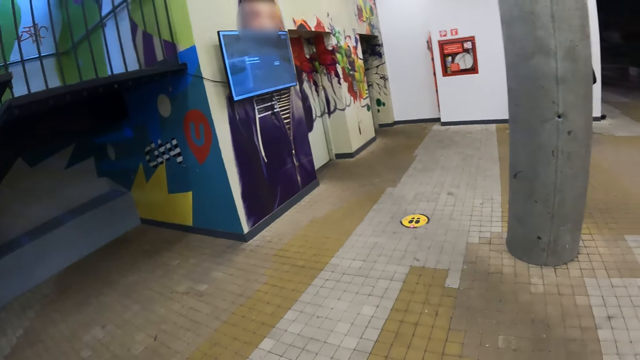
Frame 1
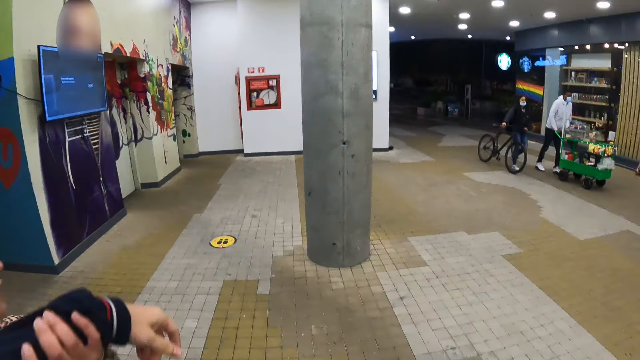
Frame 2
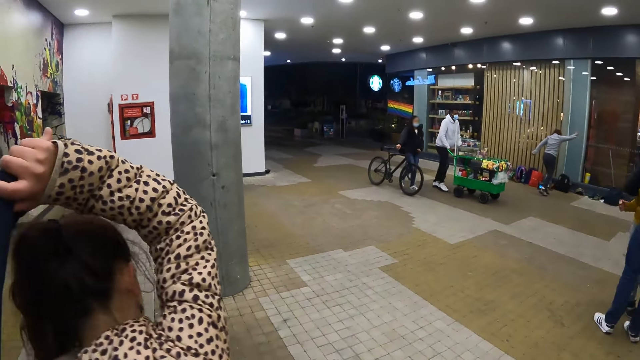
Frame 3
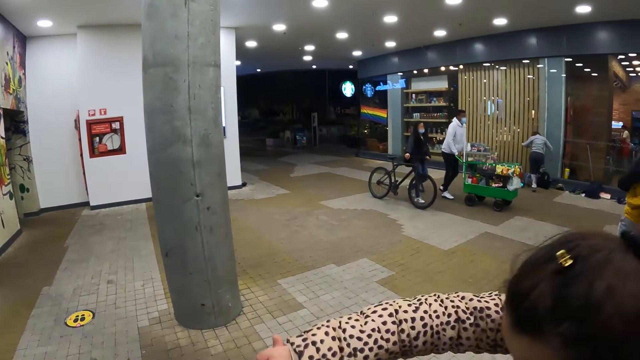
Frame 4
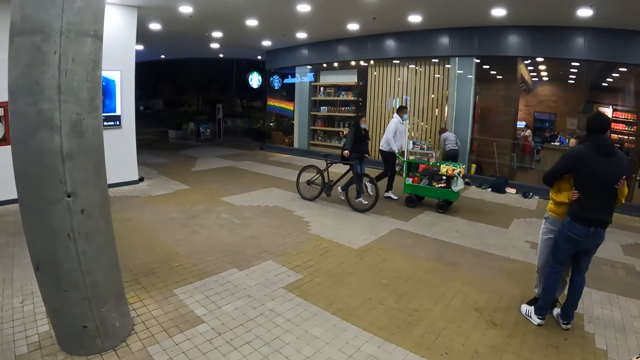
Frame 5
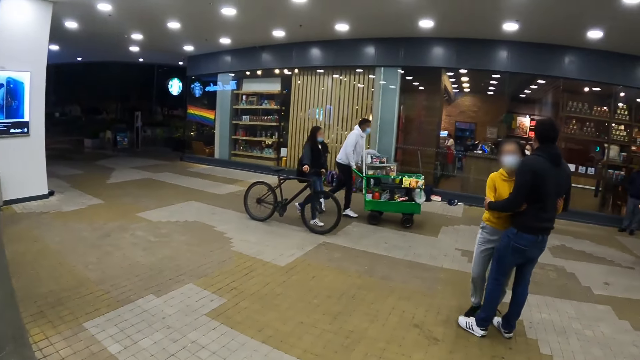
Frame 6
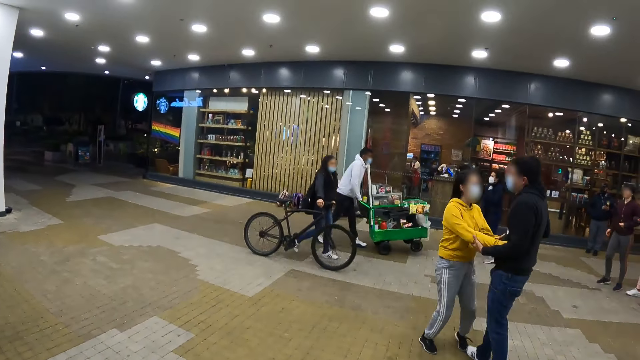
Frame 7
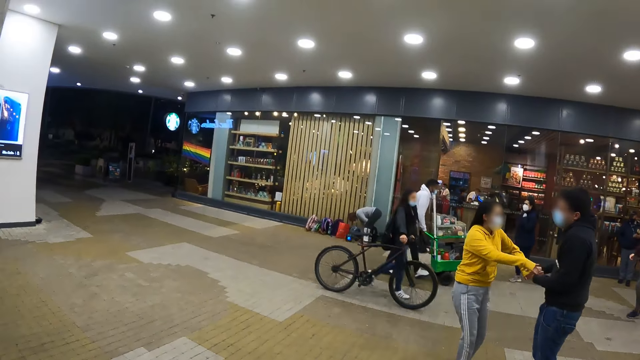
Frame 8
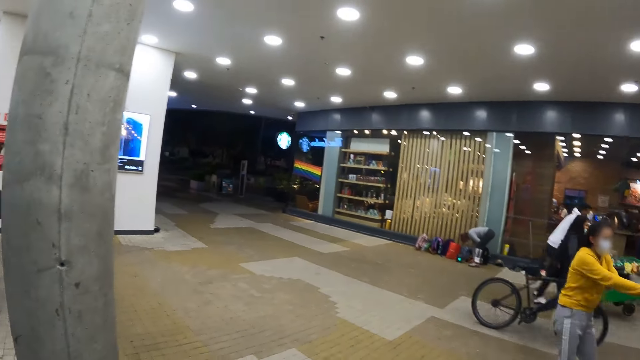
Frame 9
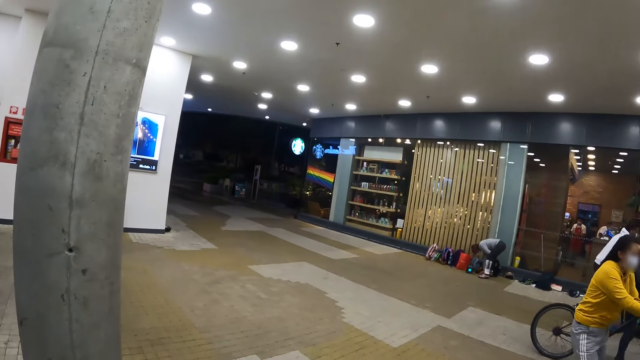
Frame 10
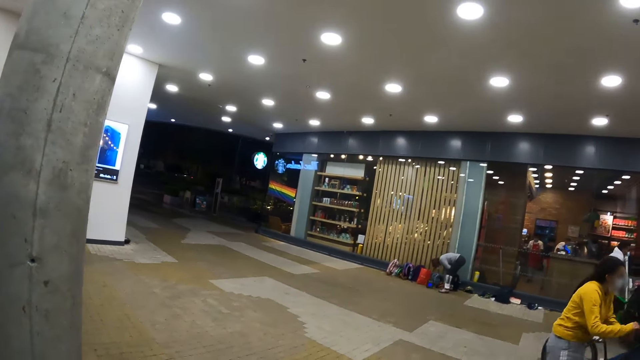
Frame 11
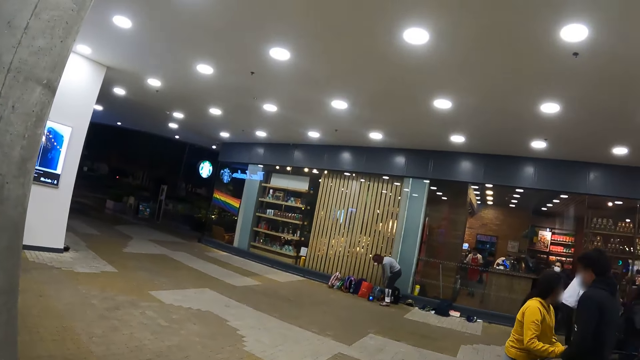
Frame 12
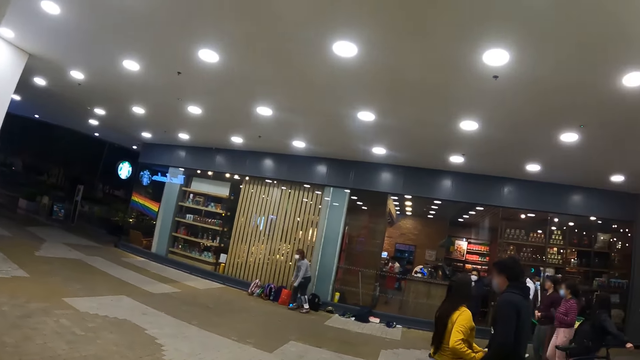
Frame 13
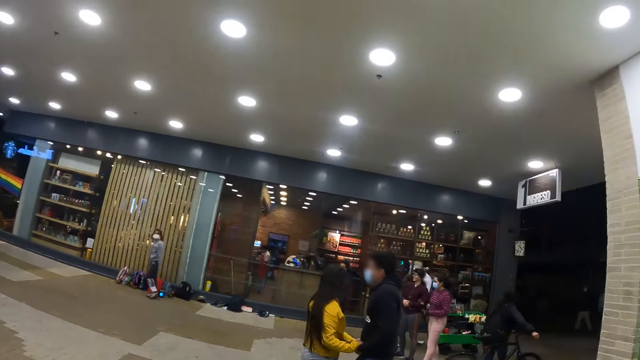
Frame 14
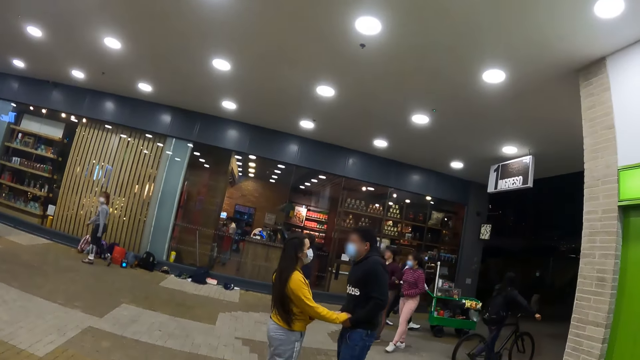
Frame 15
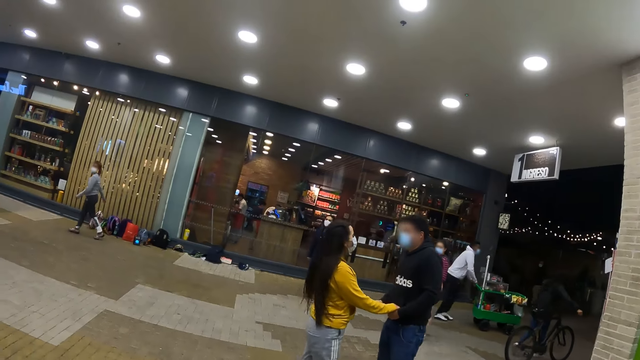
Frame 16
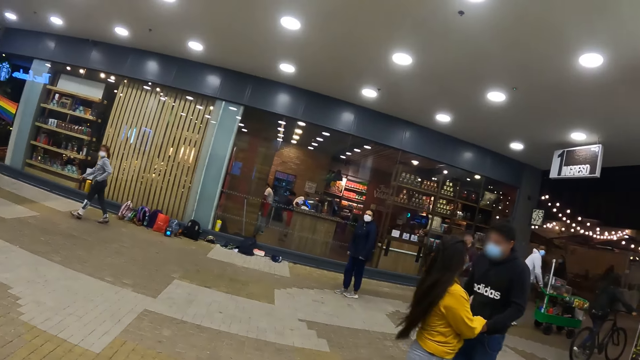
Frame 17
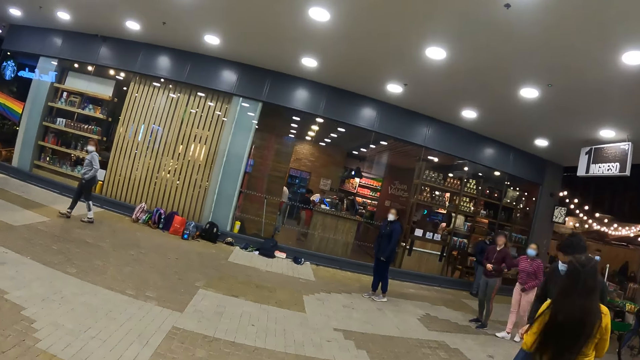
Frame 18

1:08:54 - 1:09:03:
The camera wearer dances with another woman.

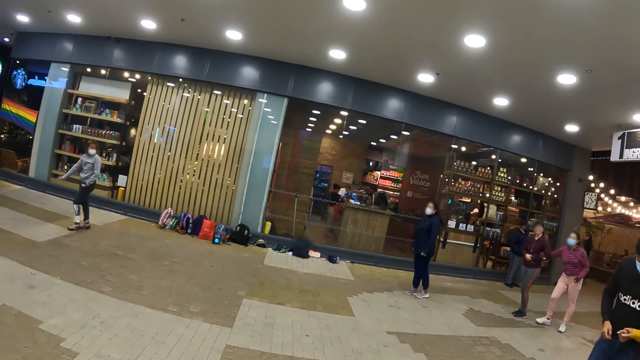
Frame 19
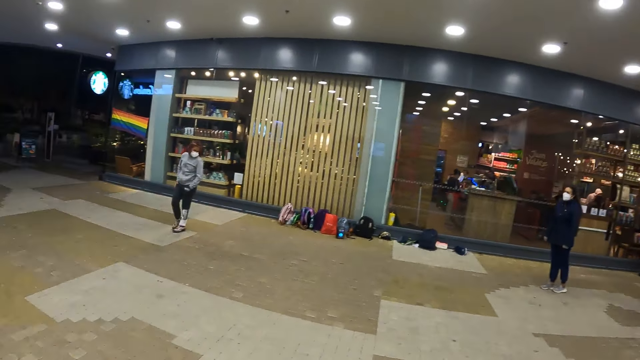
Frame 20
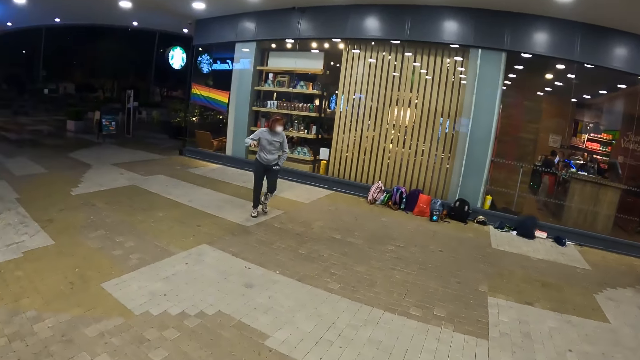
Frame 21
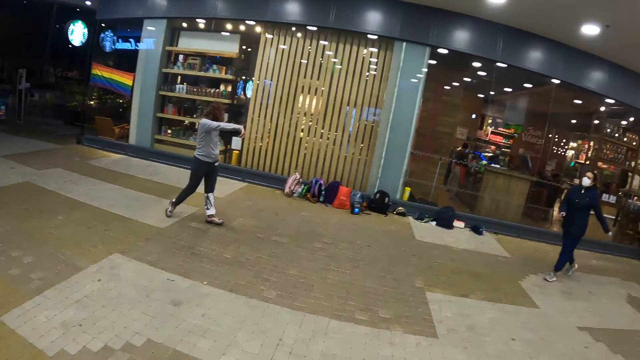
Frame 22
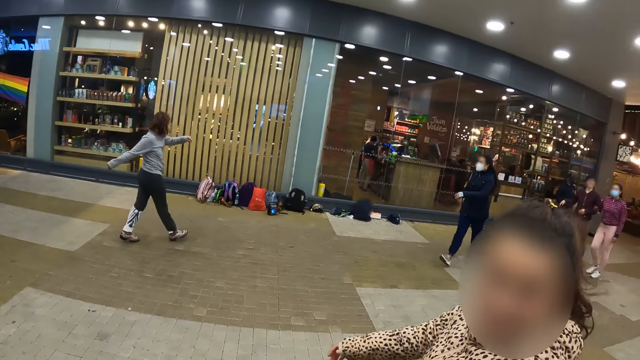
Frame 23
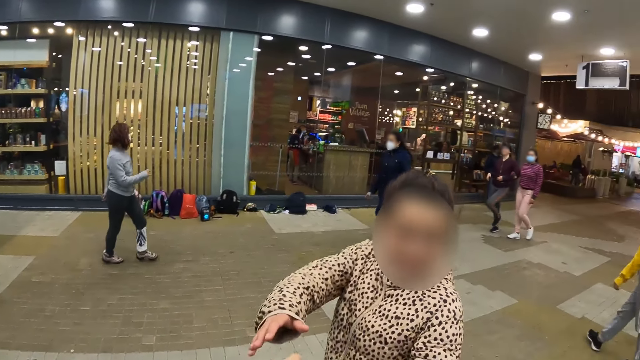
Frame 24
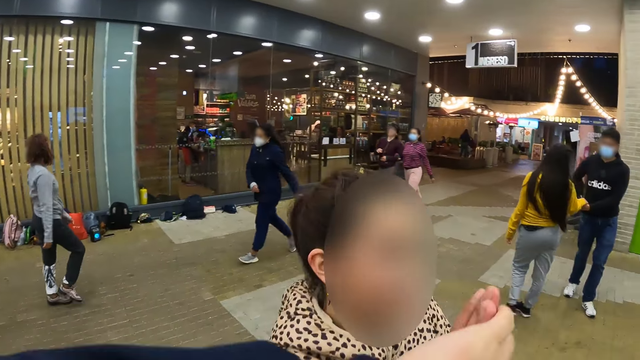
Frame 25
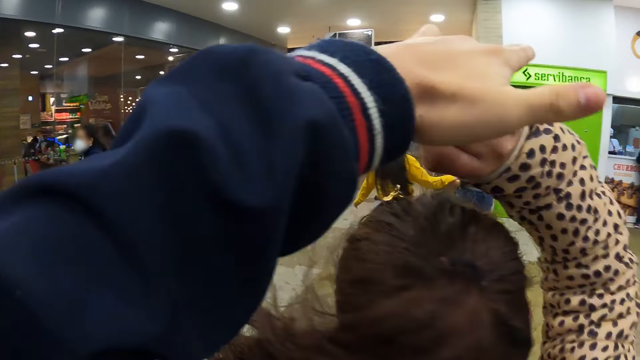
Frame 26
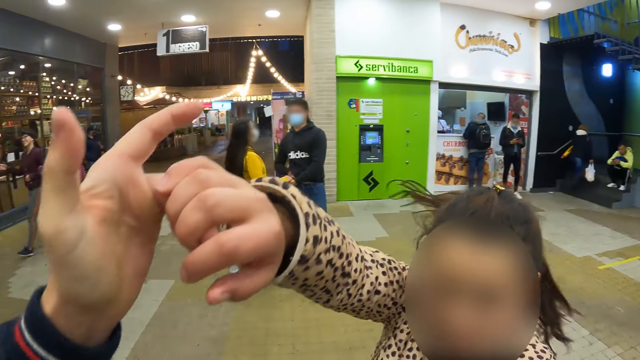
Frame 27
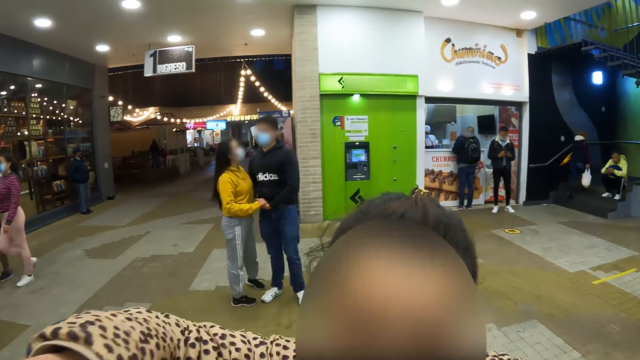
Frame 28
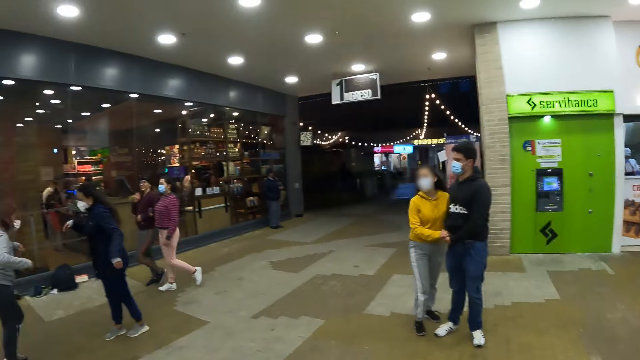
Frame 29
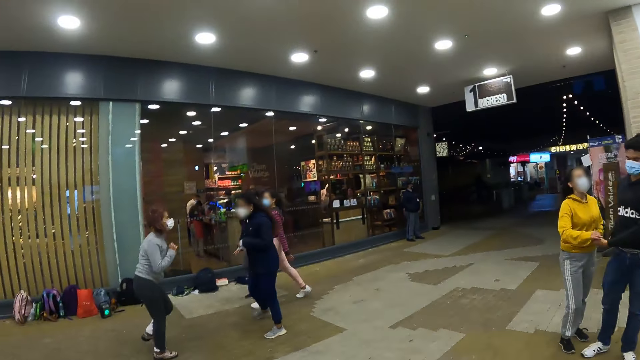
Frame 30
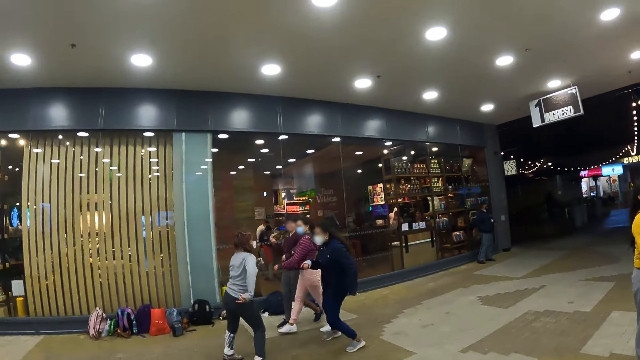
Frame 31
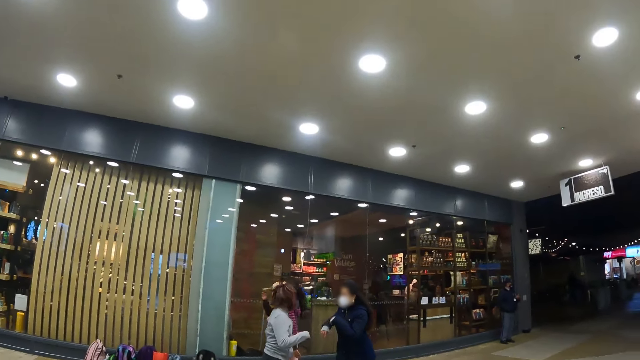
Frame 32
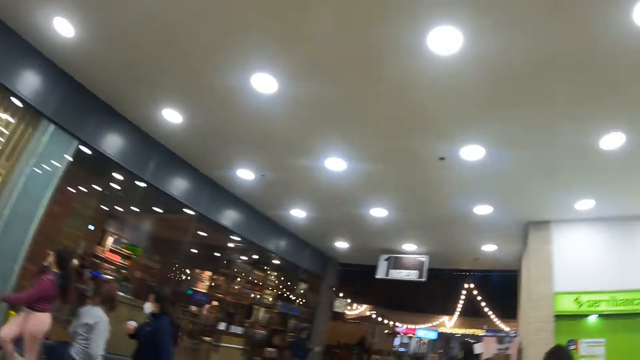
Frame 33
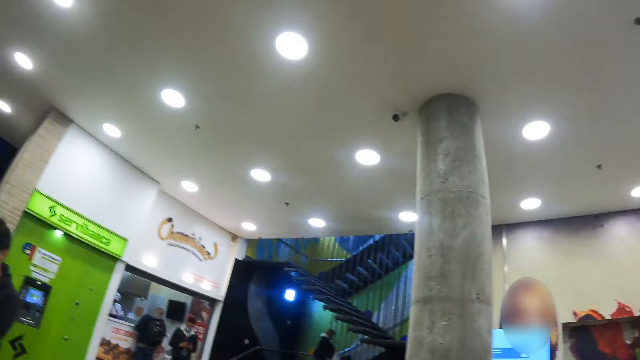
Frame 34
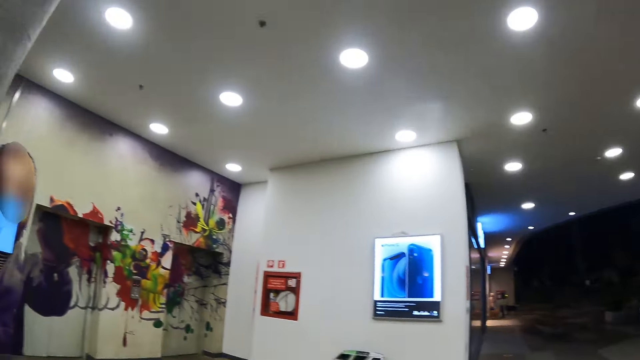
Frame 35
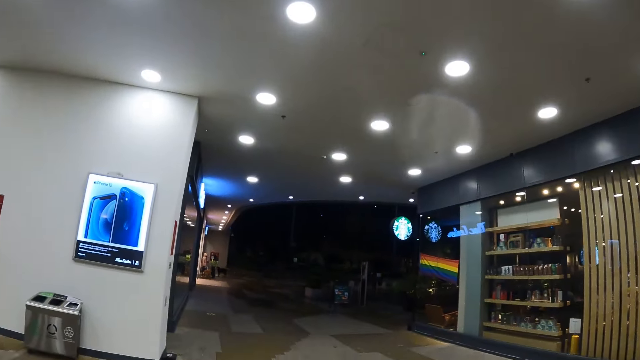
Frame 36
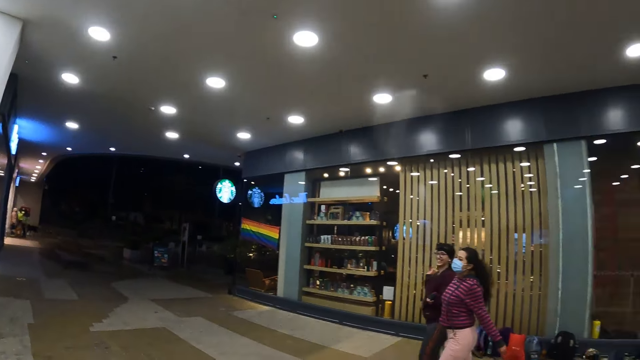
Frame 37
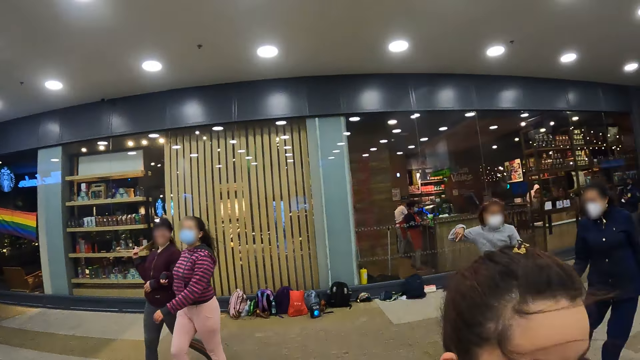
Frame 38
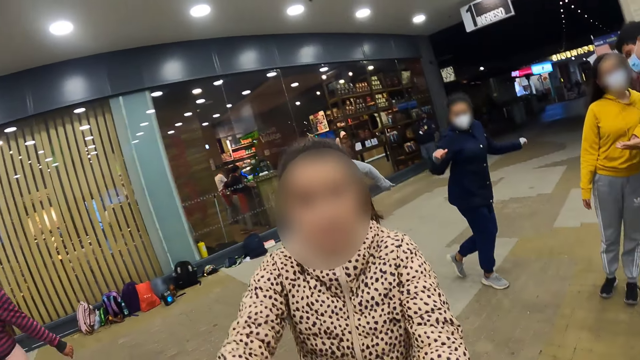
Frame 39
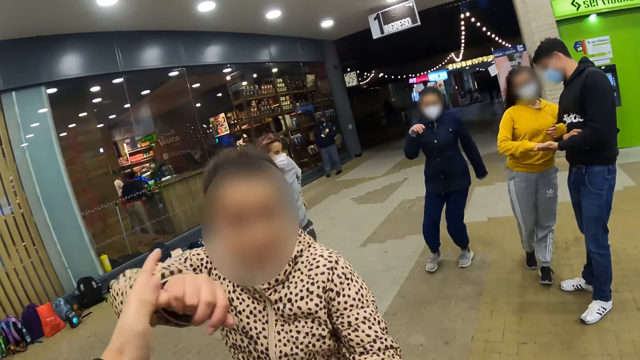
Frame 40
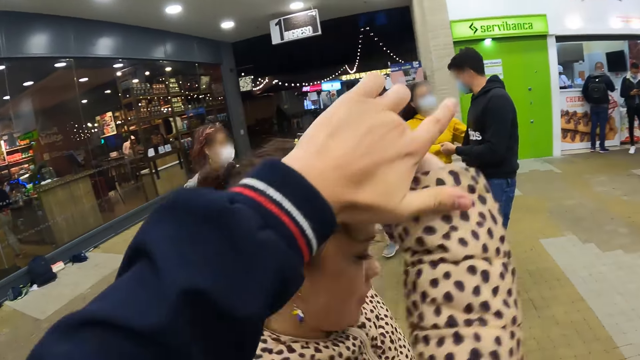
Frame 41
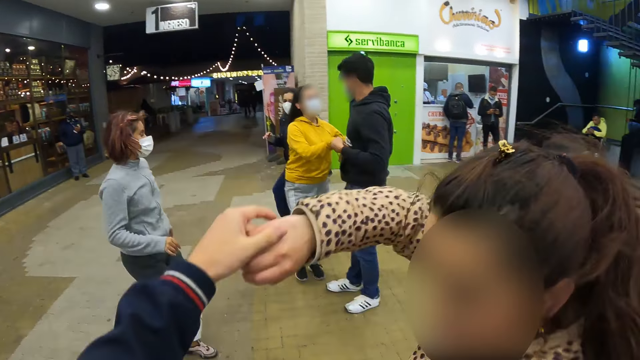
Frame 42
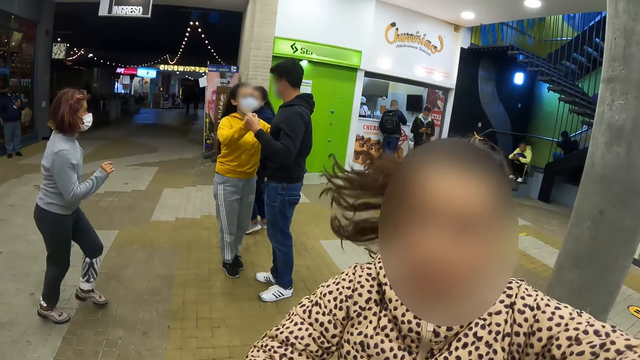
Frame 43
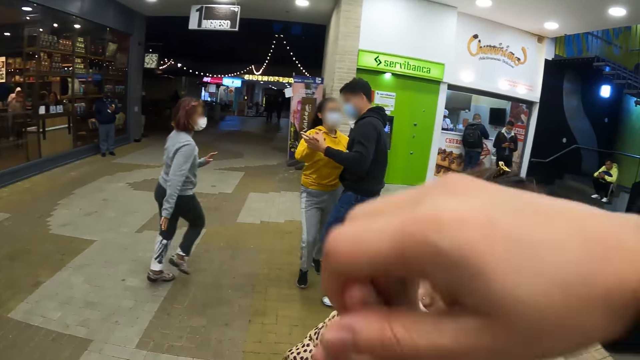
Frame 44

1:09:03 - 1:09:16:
The camera wearer dances with the woman. They interact with the woman. They dance with the woman.
